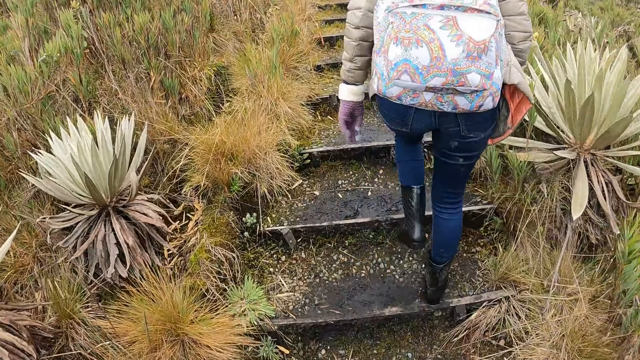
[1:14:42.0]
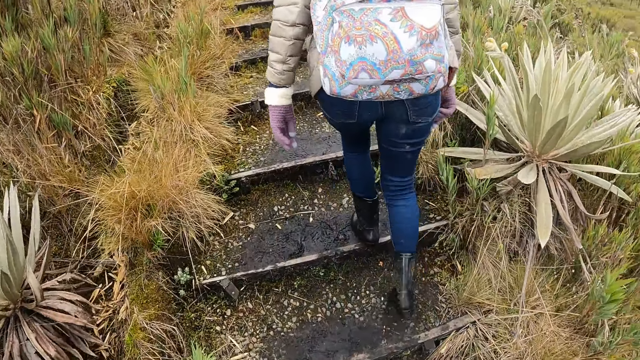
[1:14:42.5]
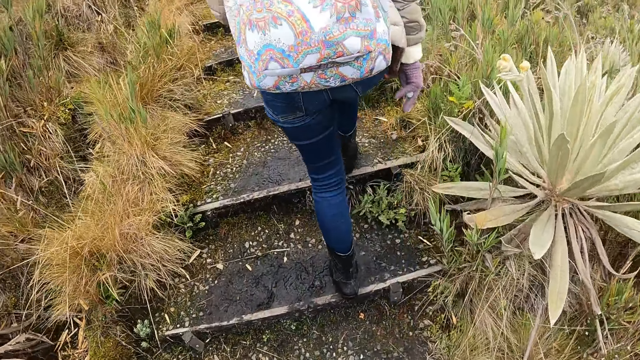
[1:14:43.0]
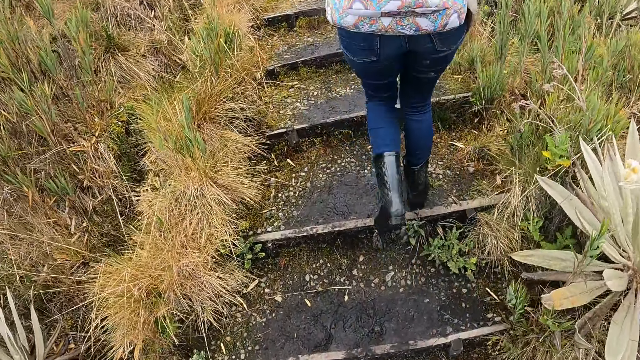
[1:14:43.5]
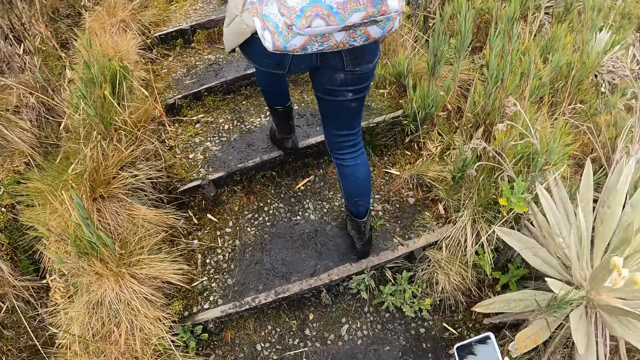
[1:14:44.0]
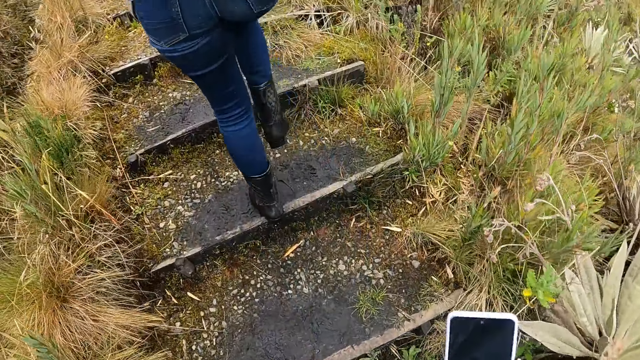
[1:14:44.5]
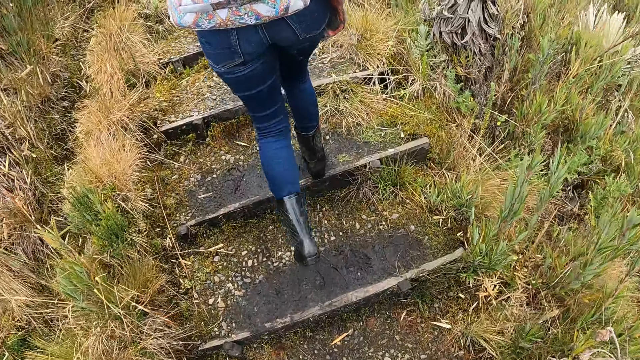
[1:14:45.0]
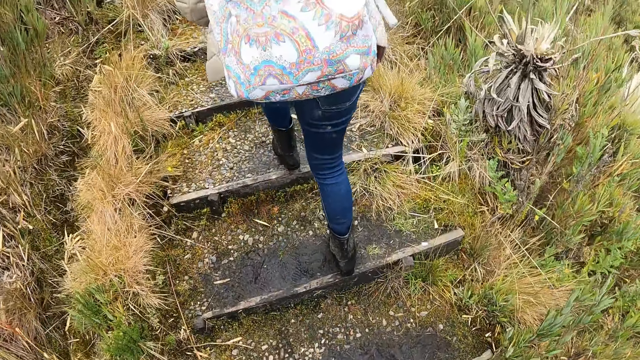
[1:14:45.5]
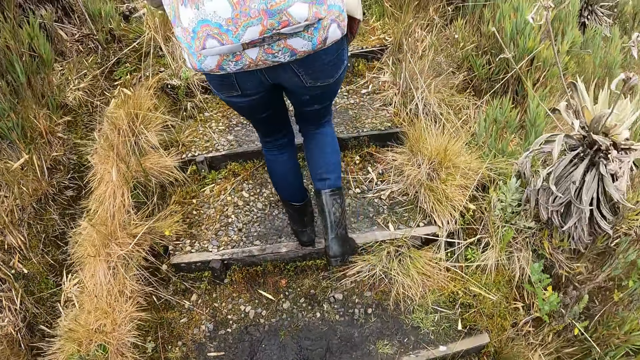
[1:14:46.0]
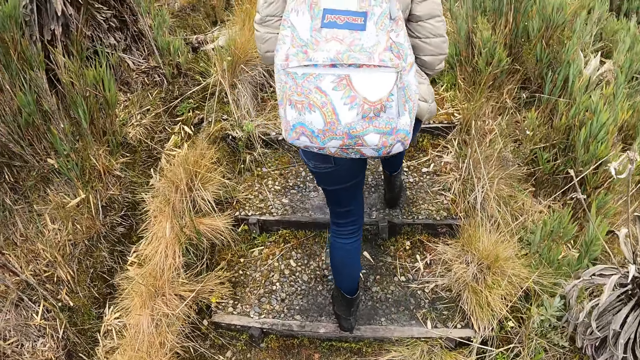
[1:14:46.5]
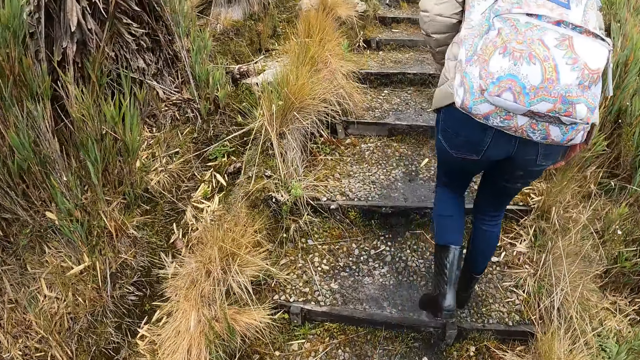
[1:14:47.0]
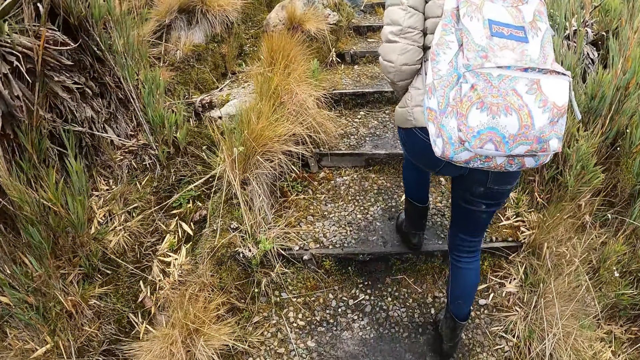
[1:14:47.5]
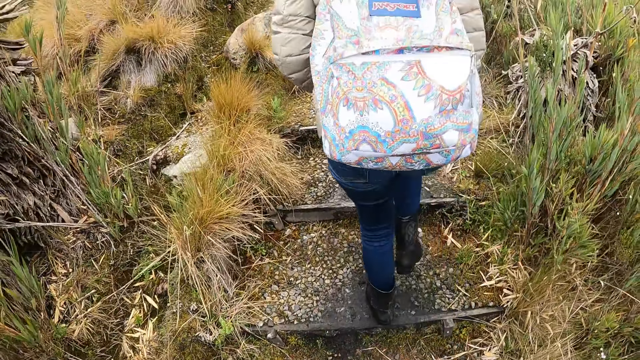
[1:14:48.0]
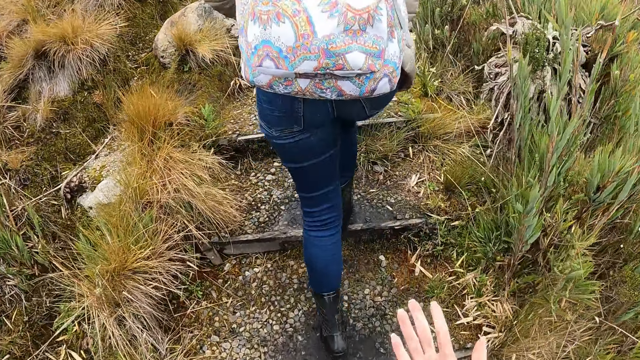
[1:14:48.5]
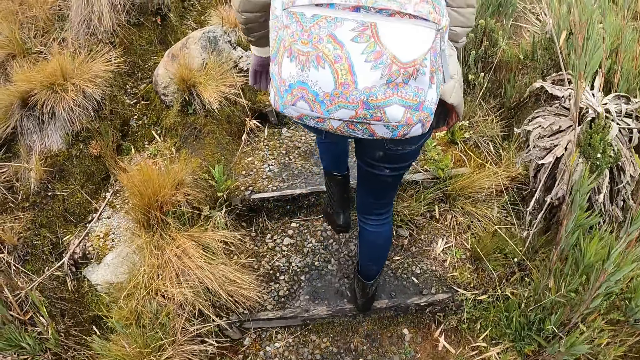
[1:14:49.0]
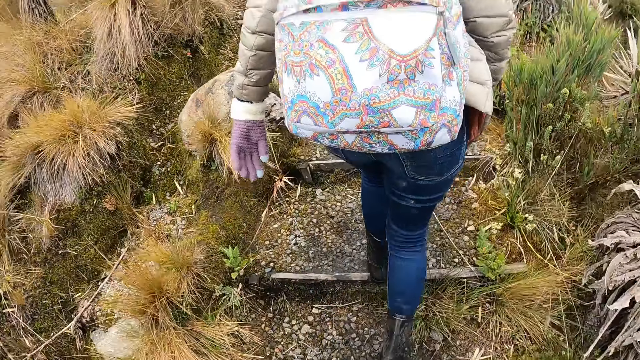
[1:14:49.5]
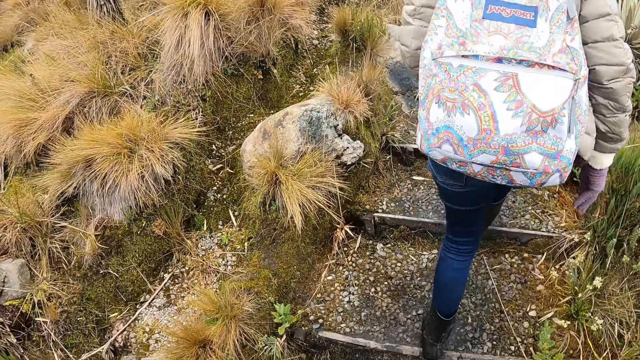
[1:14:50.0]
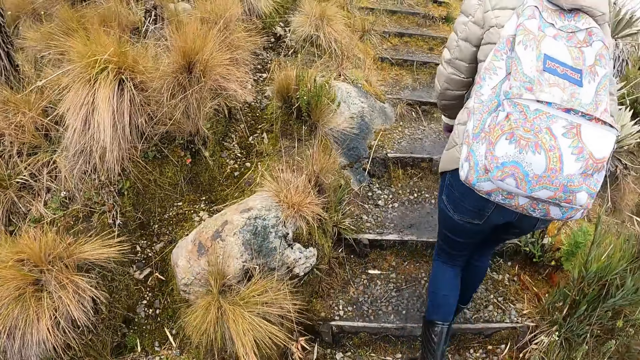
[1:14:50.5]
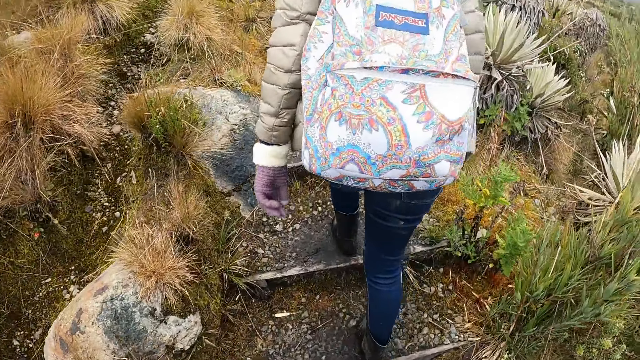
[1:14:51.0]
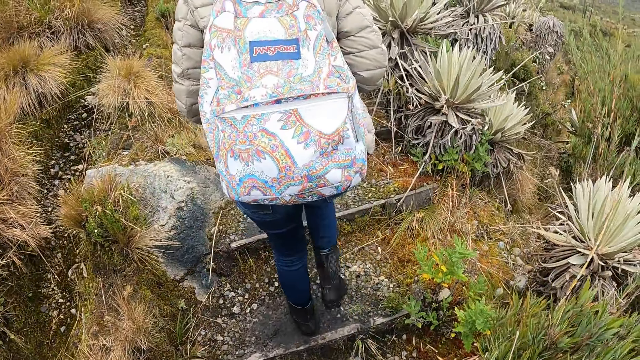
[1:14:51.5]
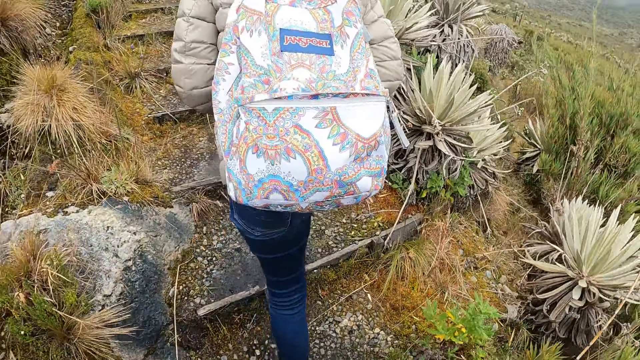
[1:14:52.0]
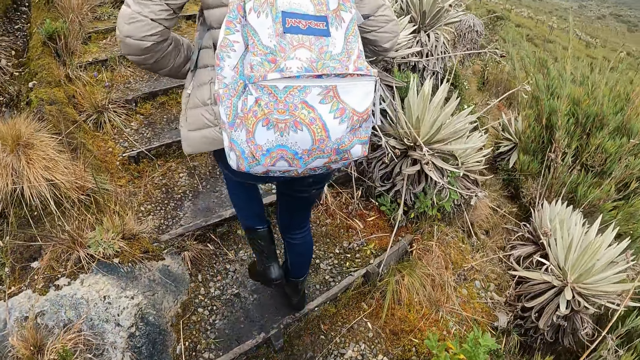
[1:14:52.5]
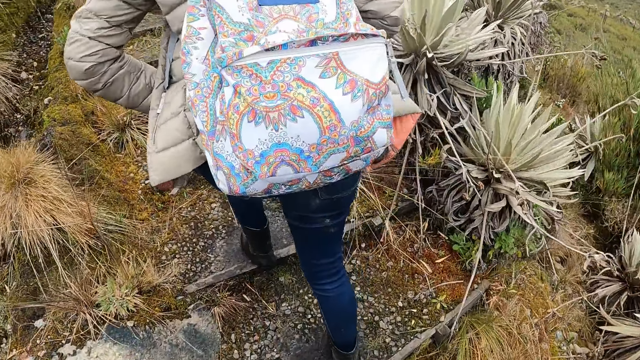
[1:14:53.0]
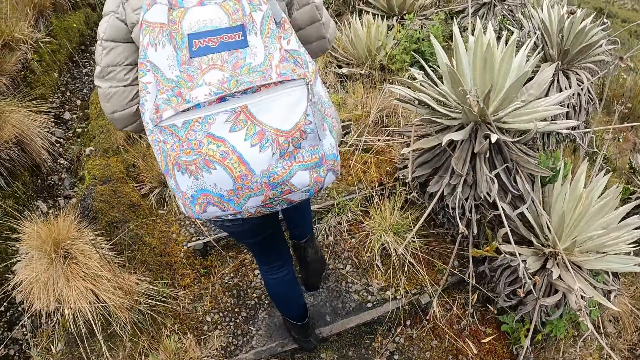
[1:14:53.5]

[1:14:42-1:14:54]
The camera wearer operates the phone with her hand. She climbs up the steps. She looks at her hand. She climbs up the steps.

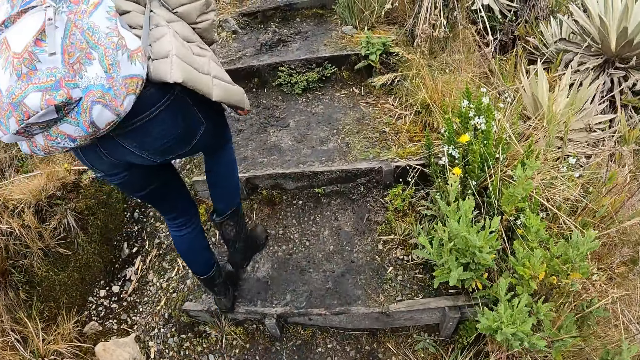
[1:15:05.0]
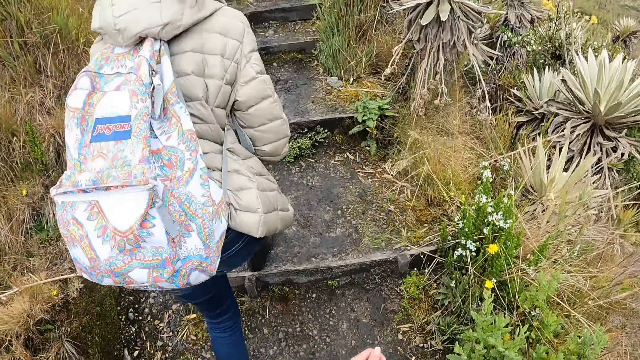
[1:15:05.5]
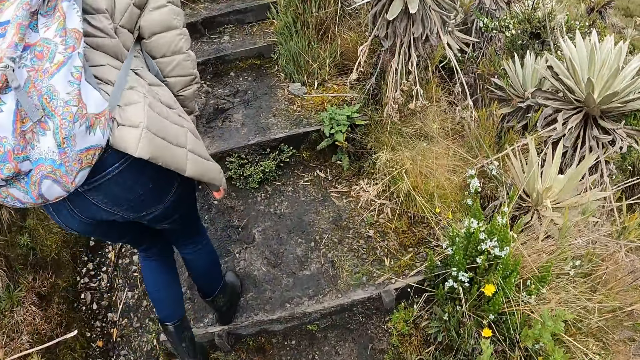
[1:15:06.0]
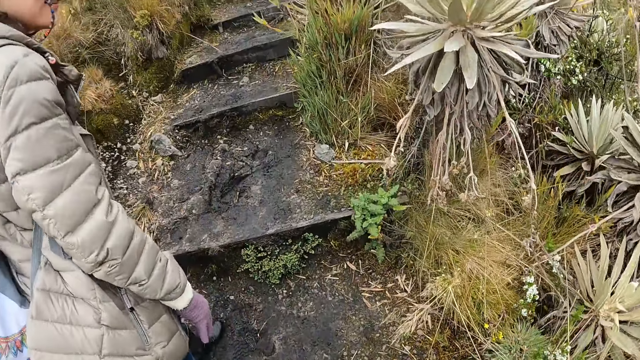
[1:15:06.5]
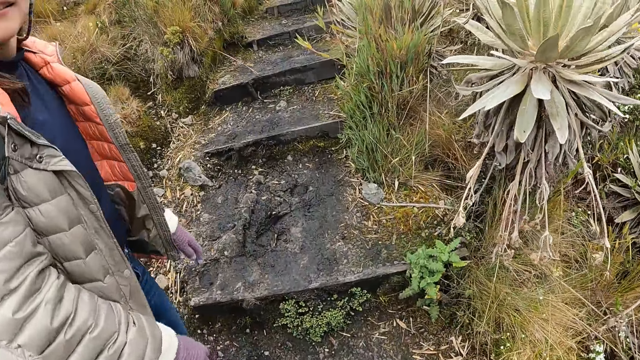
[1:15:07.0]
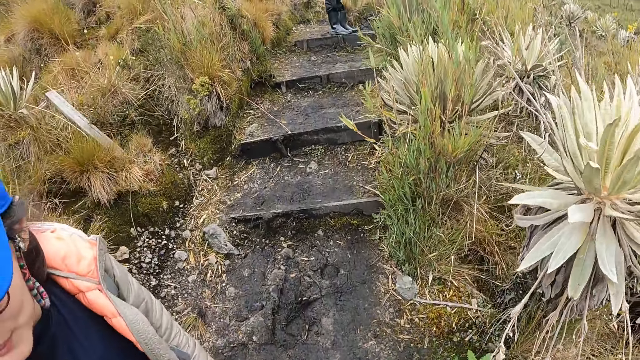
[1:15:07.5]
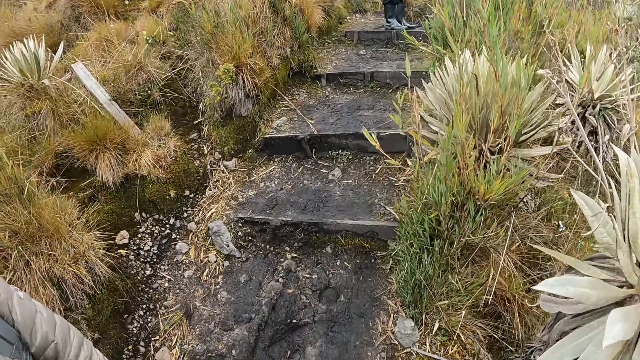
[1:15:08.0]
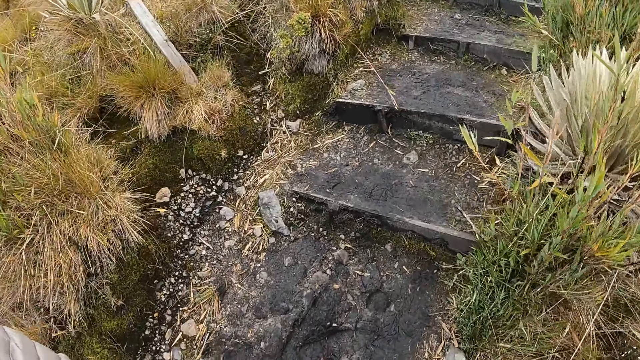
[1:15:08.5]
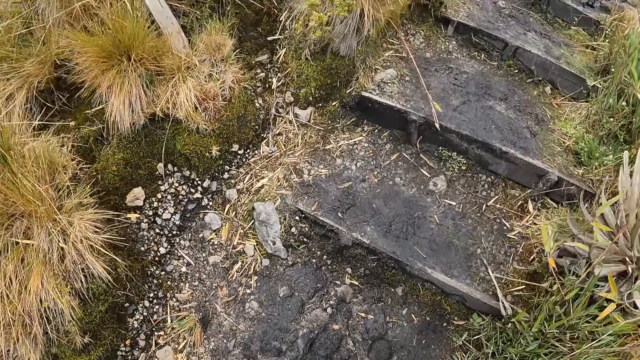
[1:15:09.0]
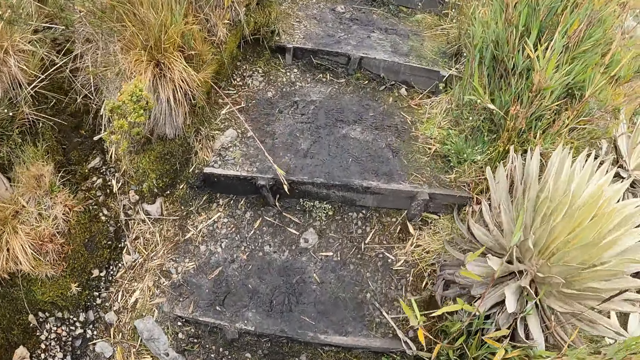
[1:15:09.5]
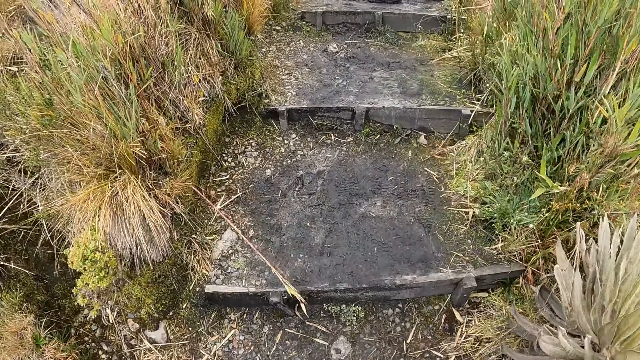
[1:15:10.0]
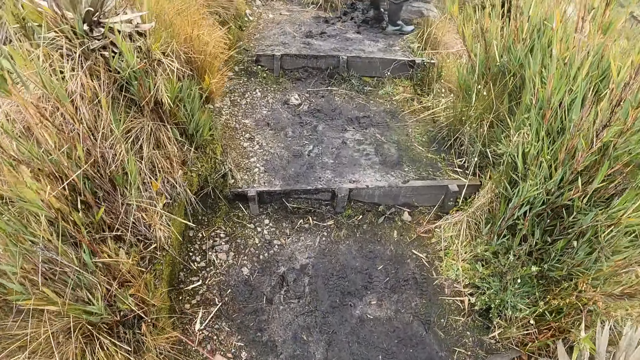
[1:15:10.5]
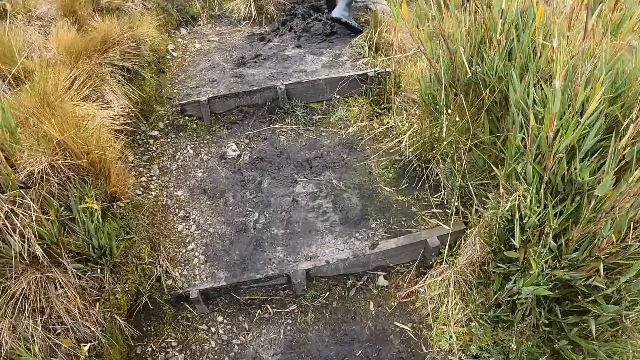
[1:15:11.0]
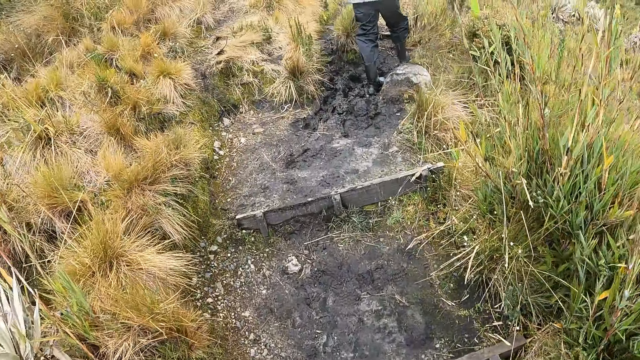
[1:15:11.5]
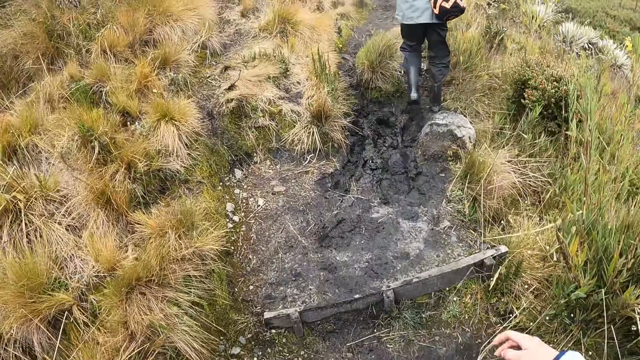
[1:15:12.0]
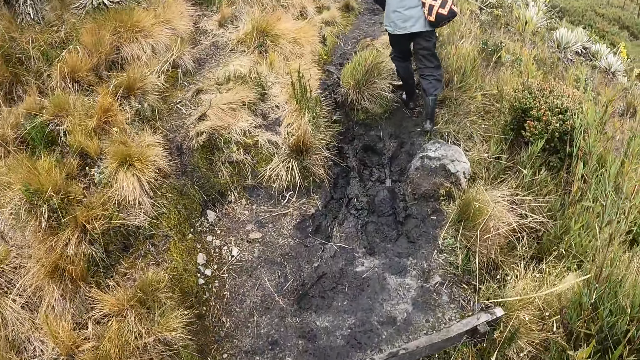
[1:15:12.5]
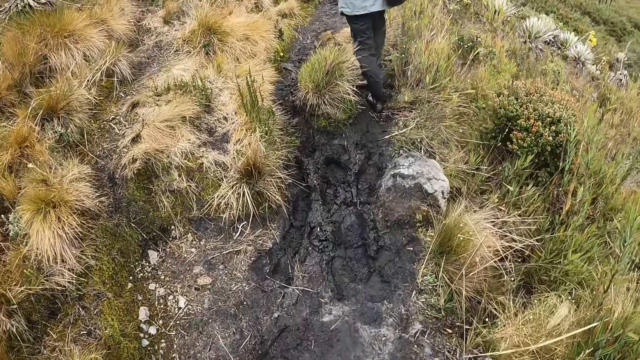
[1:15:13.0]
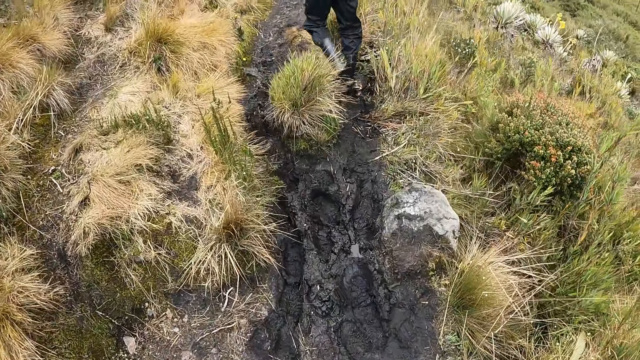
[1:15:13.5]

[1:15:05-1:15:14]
The camera wearer walks past the woman. The man walks on the trail.
